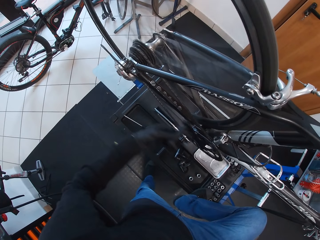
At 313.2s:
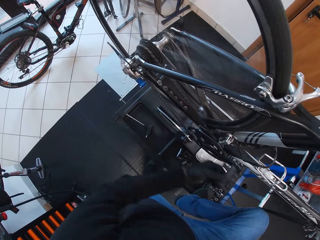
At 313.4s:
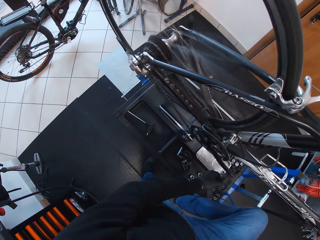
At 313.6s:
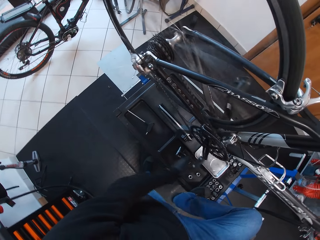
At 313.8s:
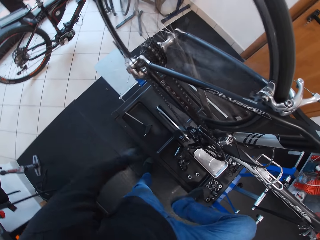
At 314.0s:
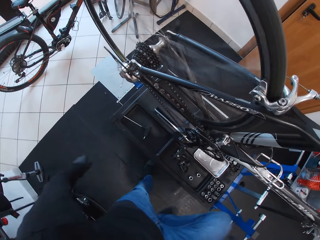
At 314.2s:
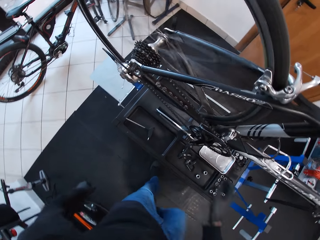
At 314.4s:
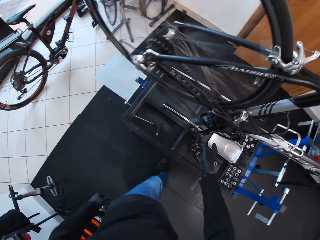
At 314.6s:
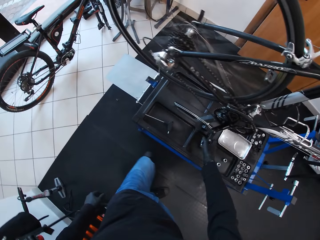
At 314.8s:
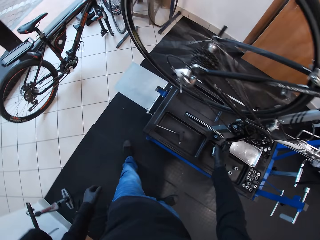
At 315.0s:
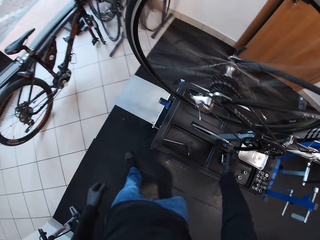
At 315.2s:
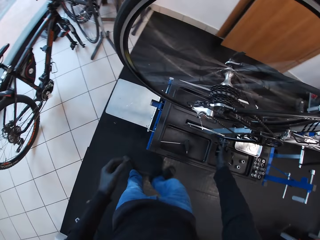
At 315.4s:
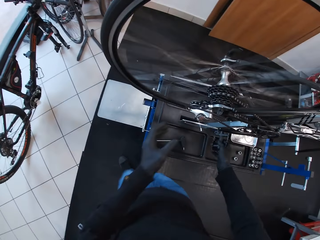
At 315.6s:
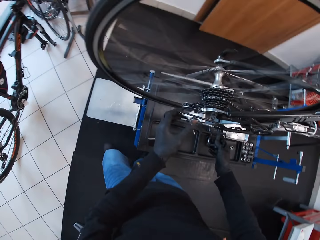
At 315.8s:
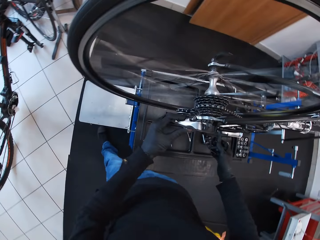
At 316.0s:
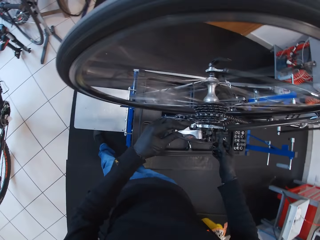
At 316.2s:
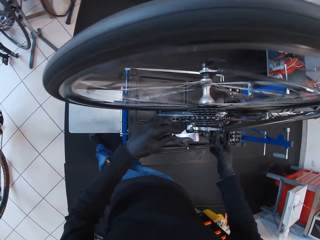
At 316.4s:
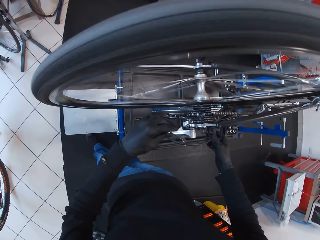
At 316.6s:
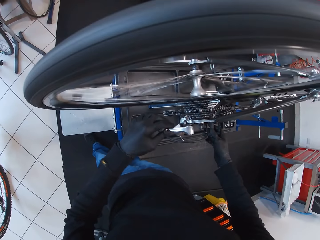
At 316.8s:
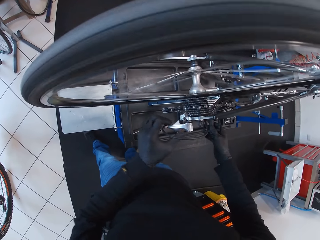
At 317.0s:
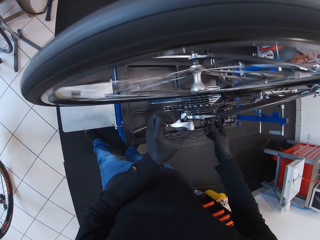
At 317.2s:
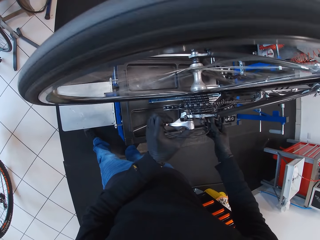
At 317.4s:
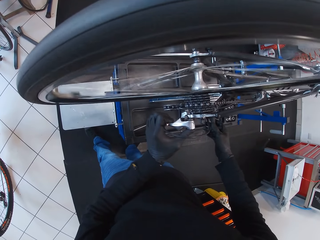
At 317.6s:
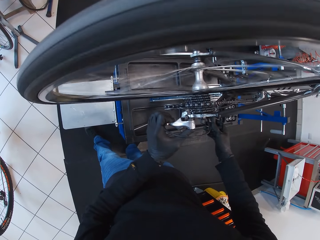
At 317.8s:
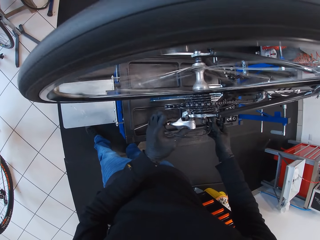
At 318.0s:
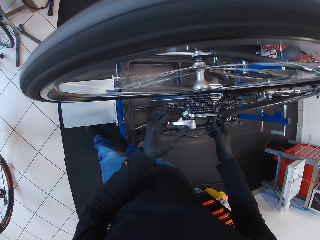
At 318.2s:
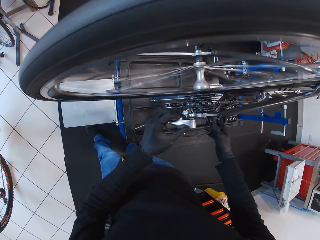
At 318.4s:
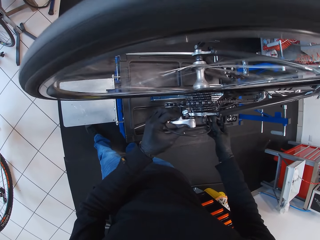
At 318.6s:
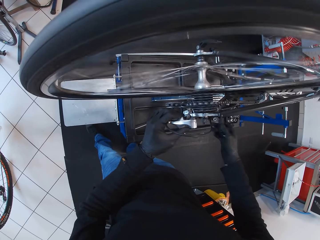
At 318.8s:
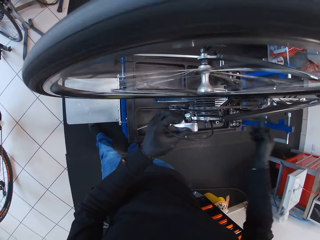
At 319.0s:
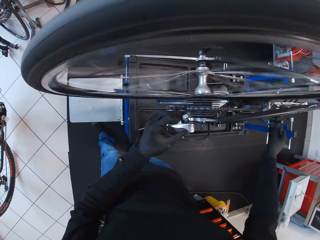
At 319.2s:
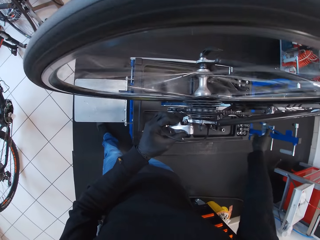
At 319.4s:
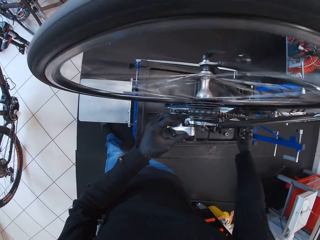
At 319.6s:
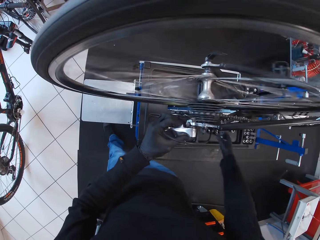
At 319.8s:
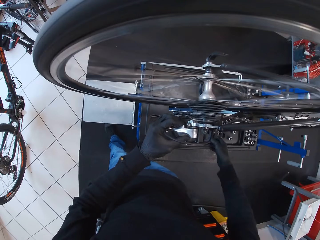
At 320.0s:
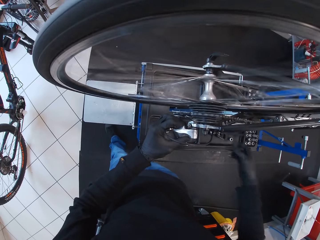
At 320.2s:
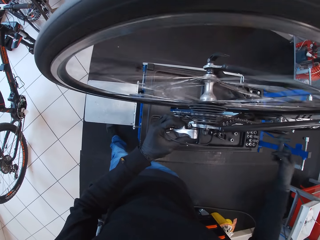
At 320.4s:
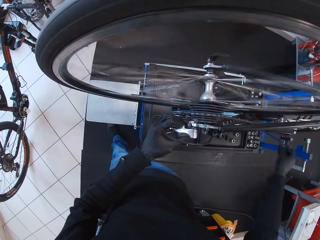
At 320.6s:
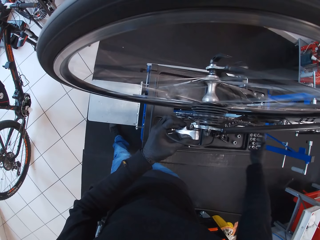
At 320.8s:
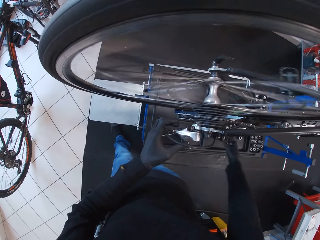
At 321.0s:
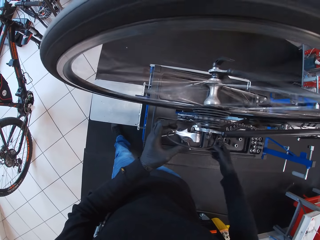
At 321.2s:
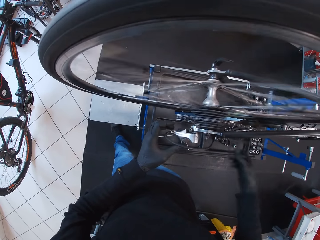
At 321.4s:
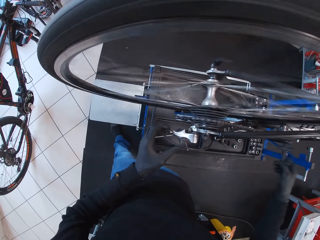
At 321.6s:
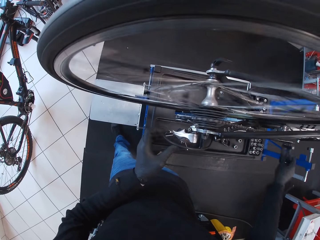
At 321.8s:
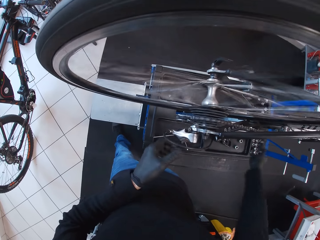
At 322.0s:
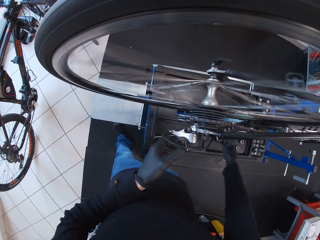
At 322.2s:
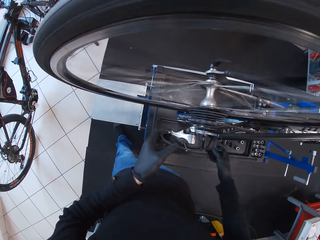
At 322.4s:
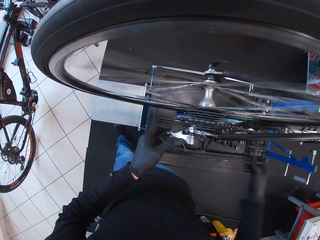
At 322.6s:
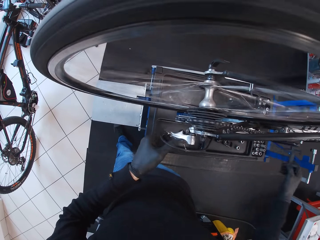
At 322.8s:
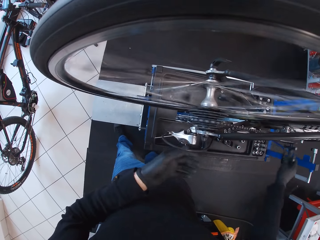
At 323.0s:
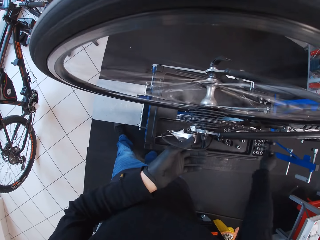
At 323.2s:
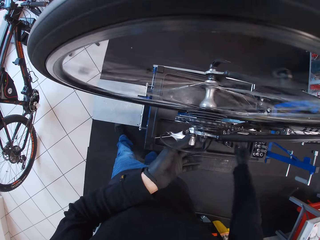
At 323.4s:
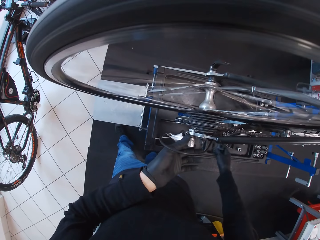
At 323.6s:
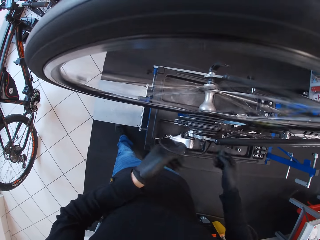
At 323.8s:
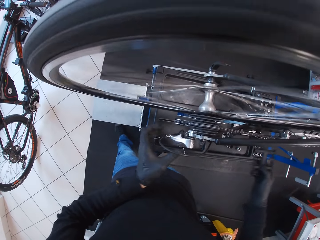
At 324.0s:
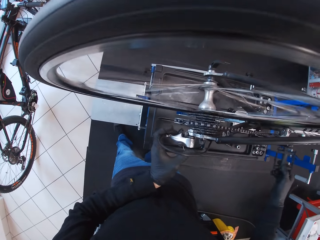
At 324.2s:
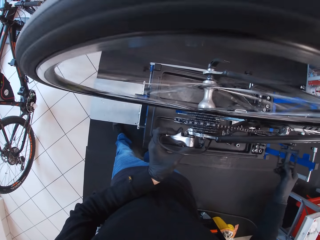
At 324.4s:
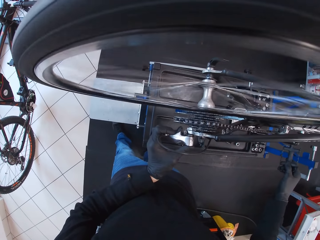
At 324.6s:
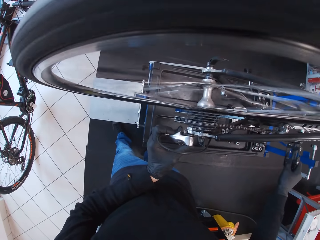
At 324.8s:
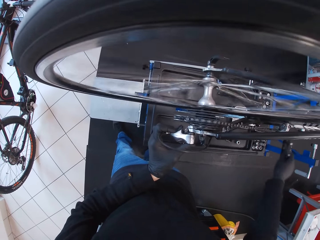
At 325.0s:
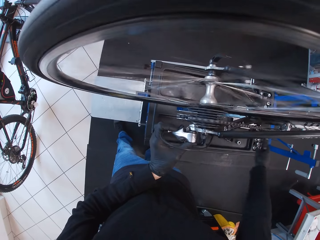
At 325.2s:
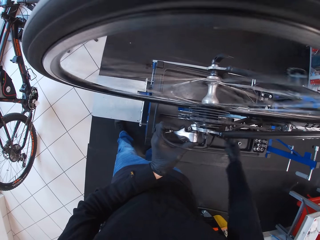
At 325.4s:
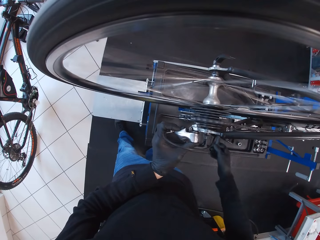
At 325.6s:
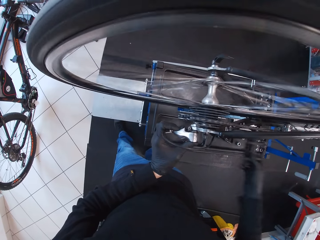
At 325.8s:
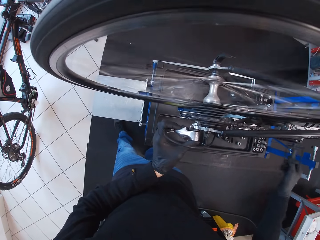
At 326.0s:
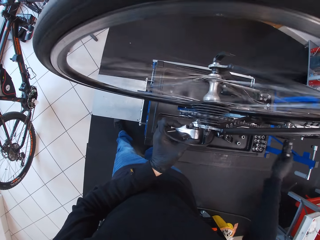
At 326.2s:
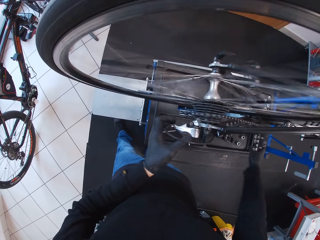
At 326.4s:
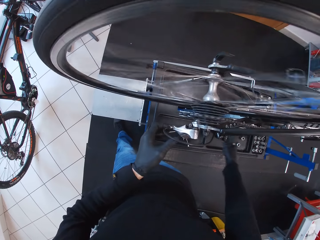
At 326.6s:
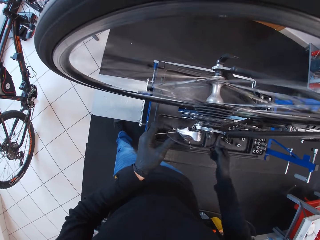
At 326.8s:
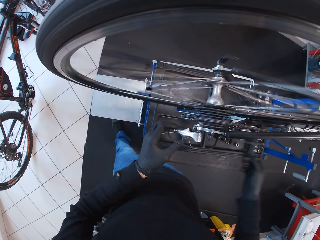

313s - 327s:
The camera wearer removes the hand from the pedal. They touch the pedal. They walk around. They spin the wheel using the pedals. They touch the rear derailleur with both hands. They adjust the rear derailleur with the left hand. They rotate the pedal with the right hand. They adjust the rear derailleur with the left hand.

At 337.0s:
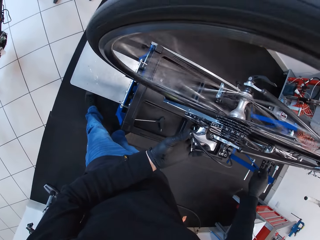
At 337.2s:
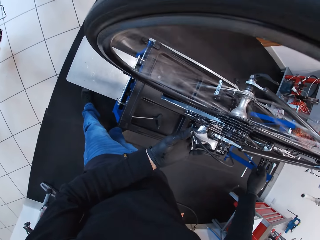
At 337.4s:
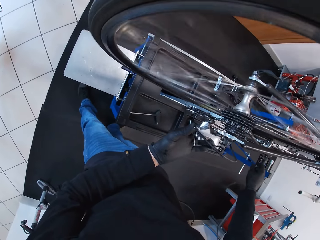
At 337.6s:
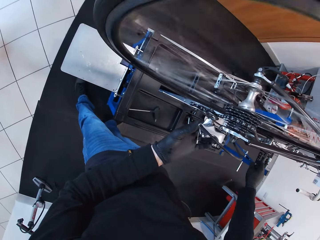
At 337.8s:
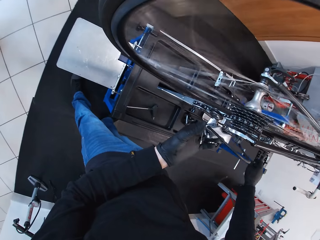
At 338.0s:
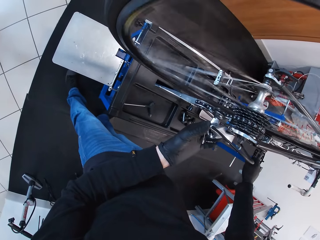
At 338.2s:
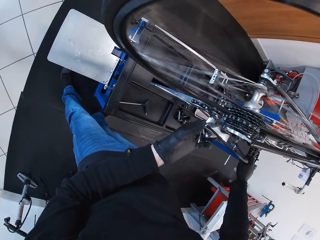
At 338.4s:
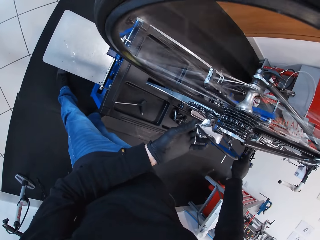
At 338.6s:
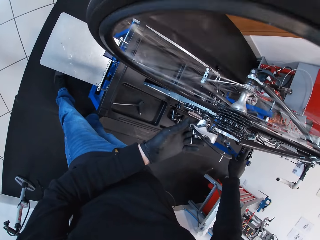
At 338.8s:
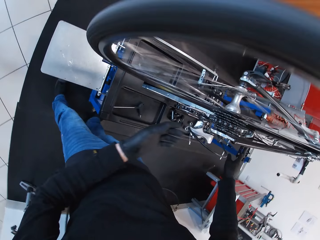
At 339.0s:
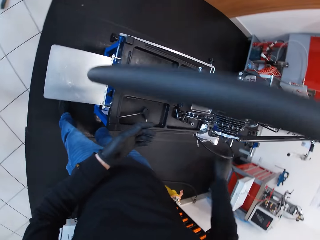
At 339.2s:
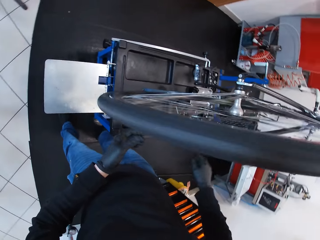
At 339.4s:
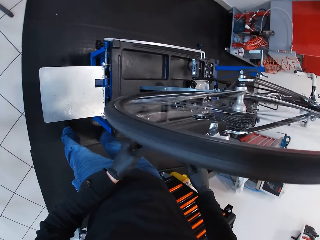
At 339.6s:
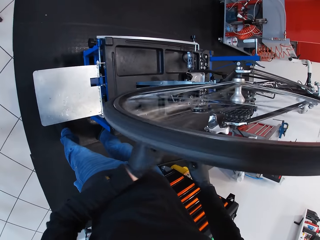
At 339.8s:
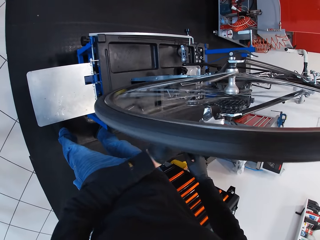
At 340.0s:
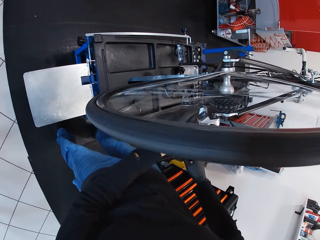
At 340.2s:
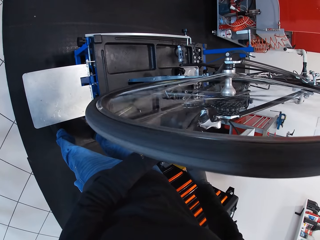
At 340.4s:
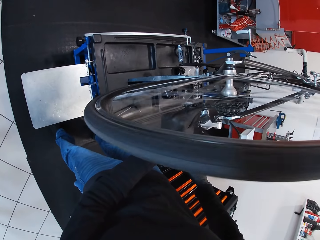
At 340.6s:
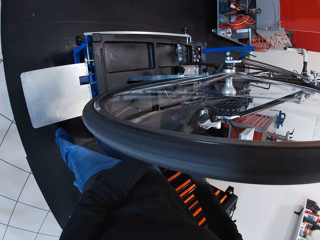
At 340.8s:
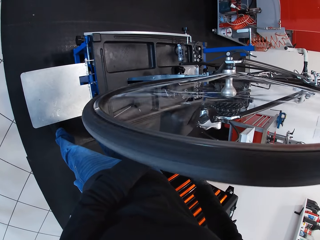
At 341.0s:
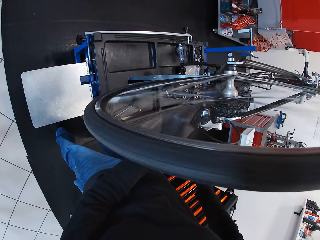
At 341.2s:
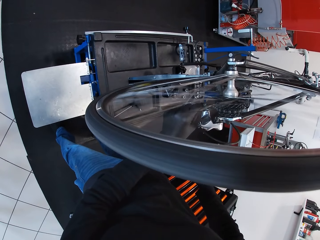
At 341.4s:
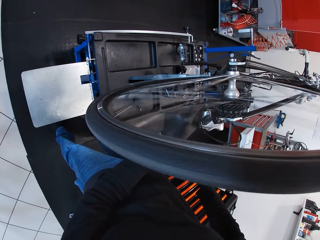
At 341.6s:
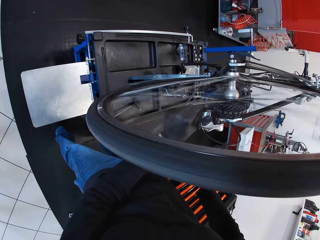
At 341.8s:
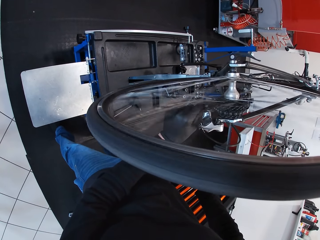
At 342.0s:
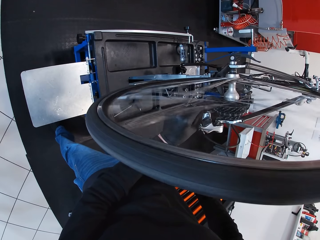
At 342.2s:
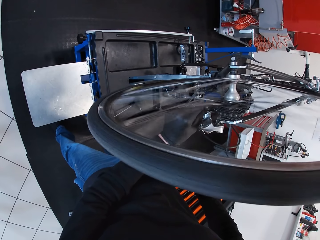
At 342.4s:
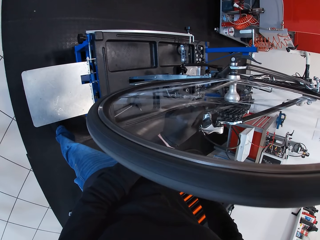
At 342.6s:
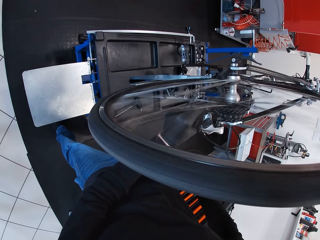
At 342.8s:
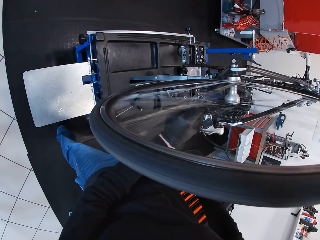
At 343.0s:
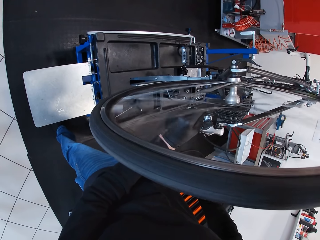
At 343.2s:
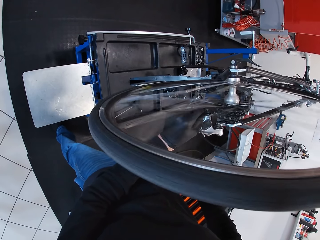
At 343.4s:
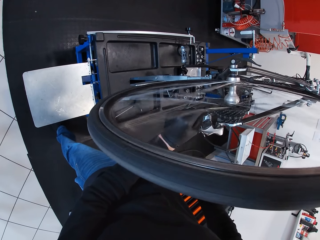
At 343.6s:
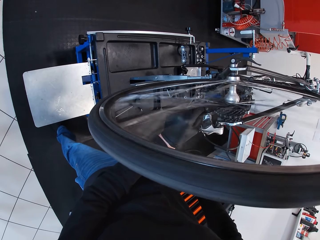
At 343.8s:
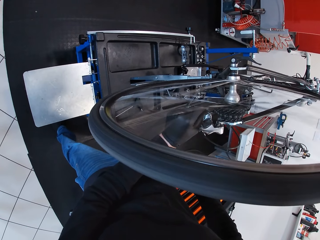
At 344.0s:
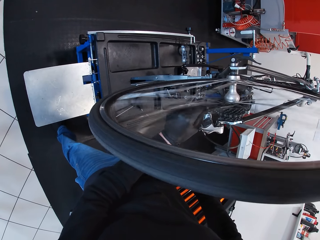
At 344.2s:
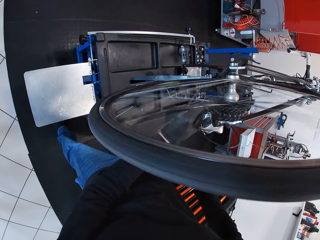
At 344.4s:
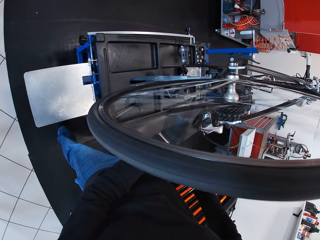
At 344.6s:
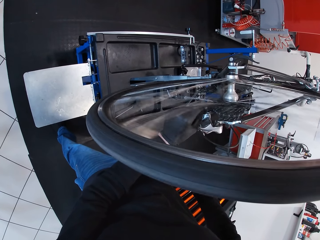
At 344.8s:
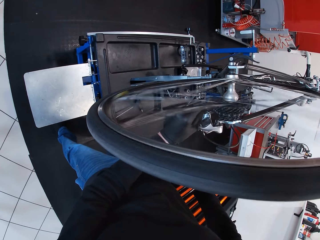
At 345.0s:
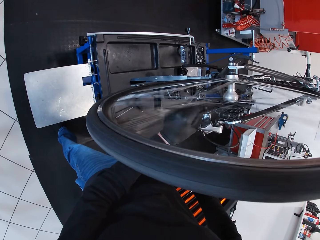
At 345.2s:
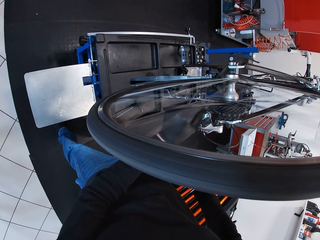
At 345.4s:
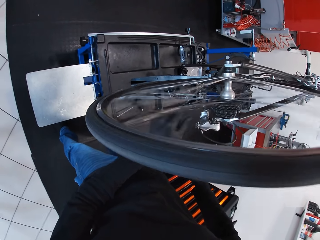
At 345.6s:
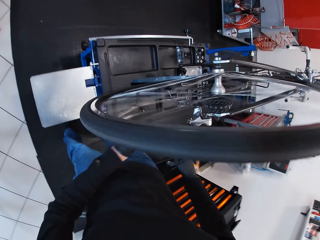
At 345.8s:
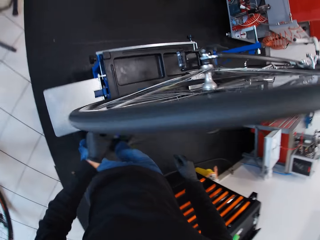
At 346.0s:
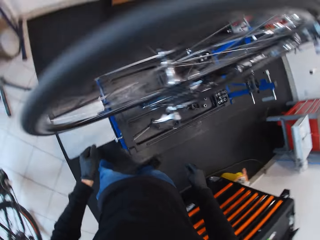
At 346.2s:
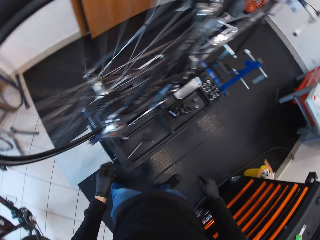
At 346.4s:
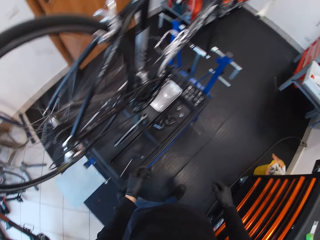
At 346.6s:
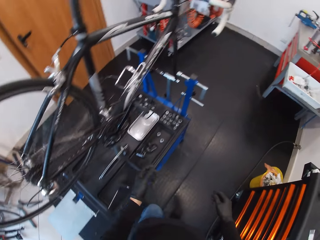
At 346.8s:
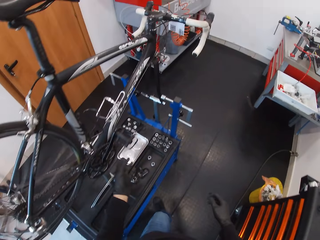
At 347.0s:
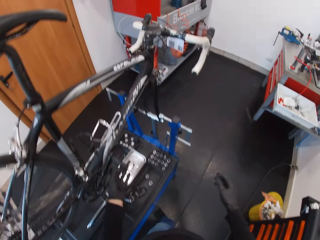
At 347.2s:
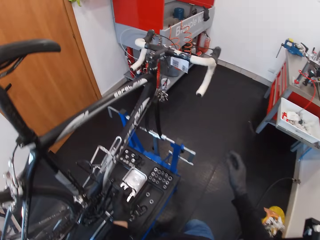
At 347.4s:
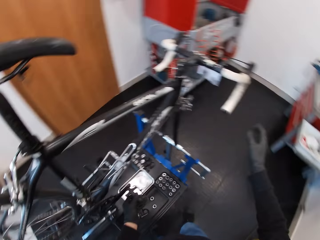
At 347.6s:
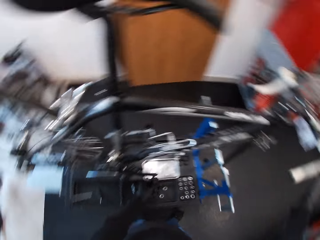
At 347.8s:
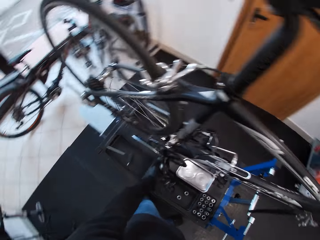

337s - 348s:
The camera wearer looks at the rear derailleur. They remove the hand from the rear derailleur. They adjust the rear derailleur. They look around. They turn around. They touch the pedal.
